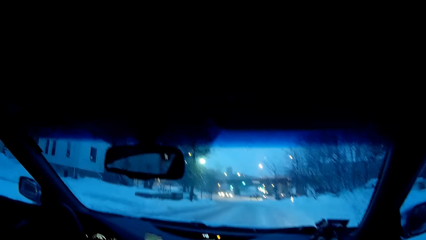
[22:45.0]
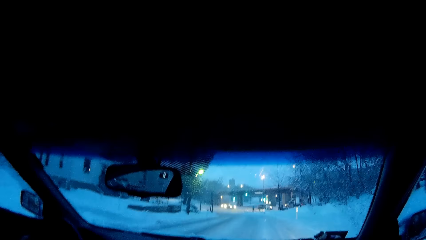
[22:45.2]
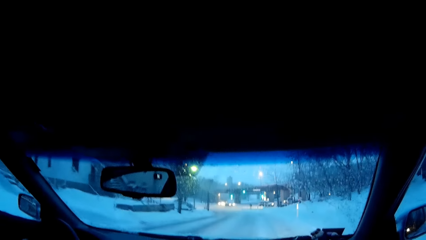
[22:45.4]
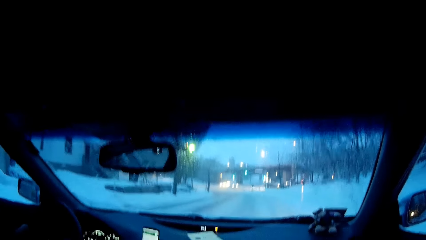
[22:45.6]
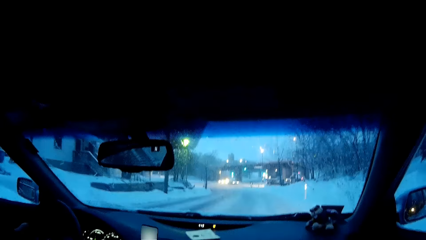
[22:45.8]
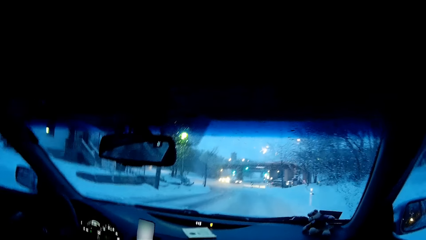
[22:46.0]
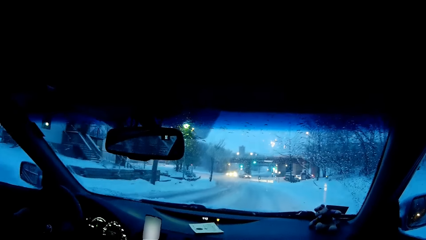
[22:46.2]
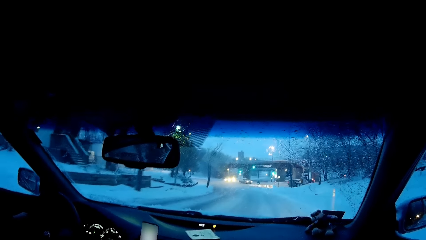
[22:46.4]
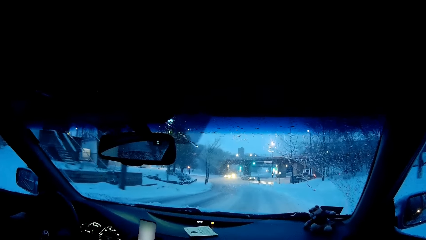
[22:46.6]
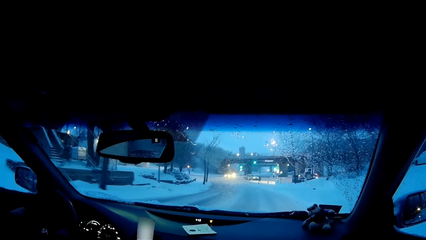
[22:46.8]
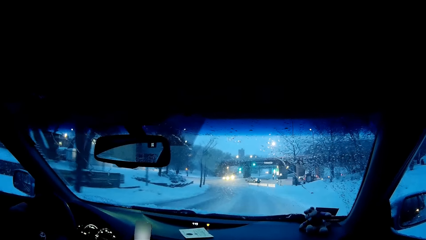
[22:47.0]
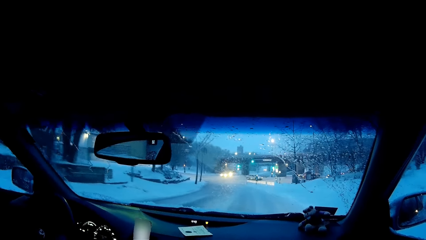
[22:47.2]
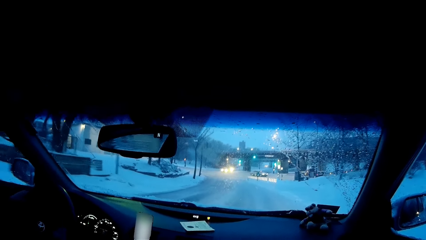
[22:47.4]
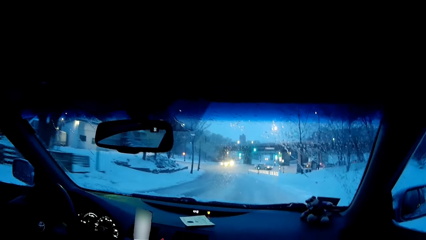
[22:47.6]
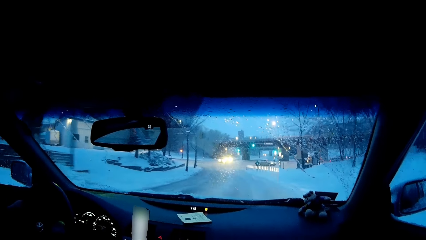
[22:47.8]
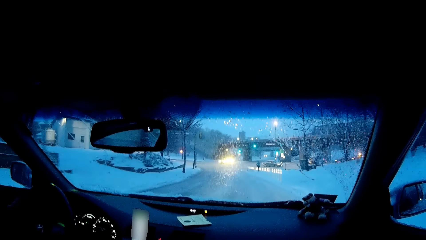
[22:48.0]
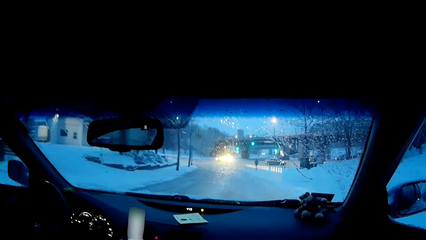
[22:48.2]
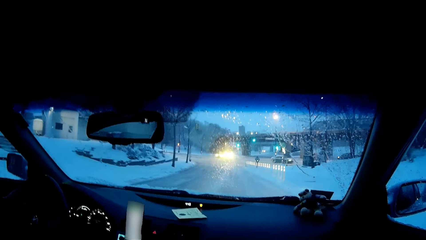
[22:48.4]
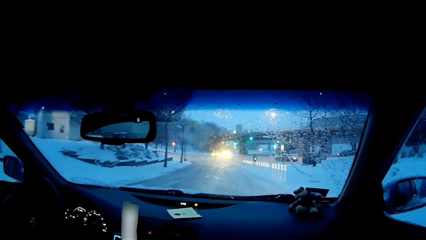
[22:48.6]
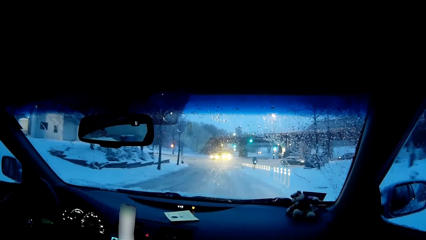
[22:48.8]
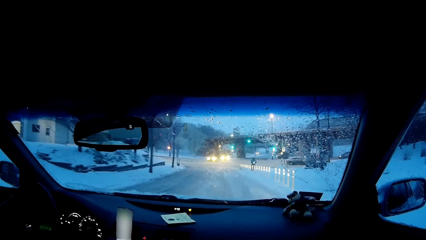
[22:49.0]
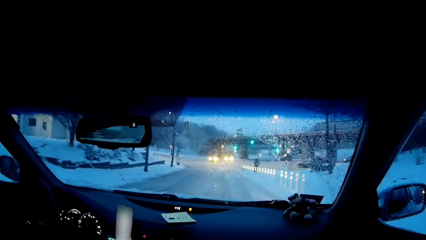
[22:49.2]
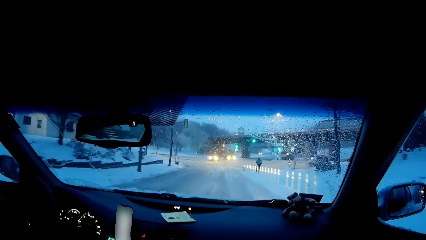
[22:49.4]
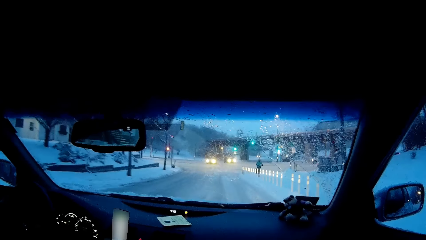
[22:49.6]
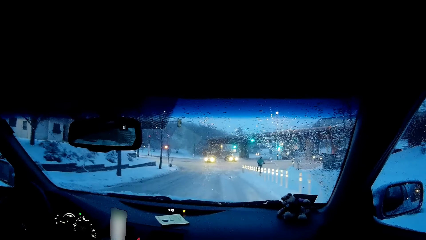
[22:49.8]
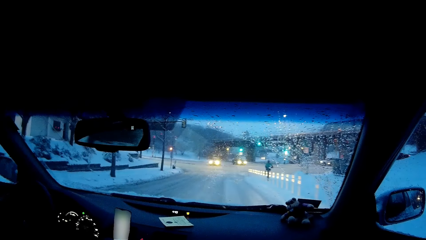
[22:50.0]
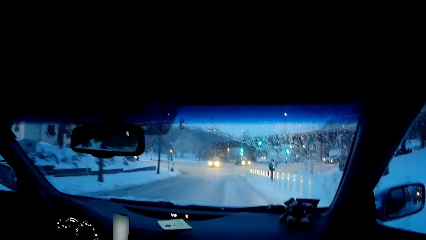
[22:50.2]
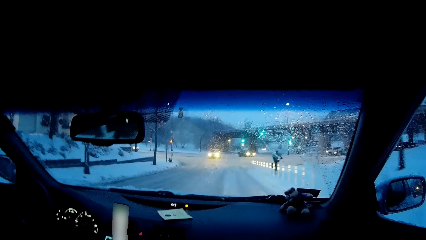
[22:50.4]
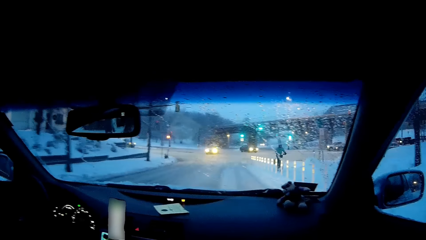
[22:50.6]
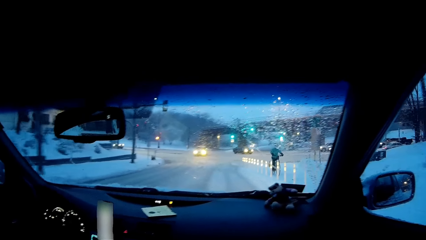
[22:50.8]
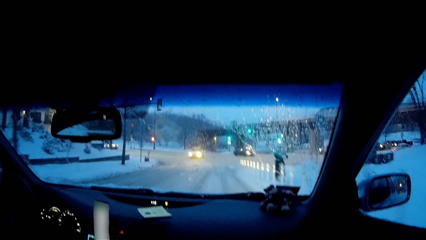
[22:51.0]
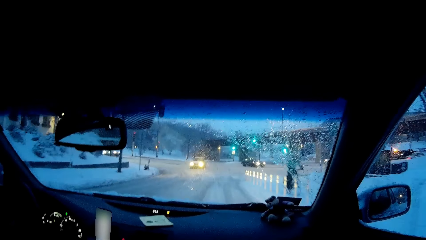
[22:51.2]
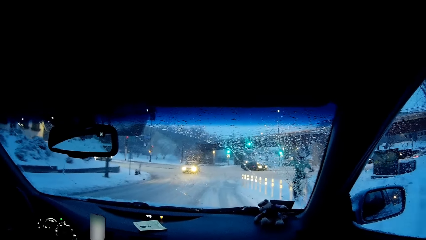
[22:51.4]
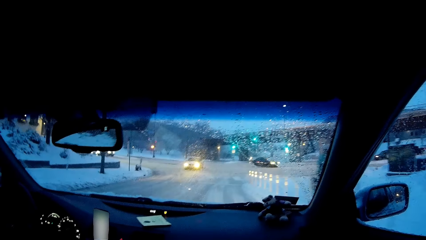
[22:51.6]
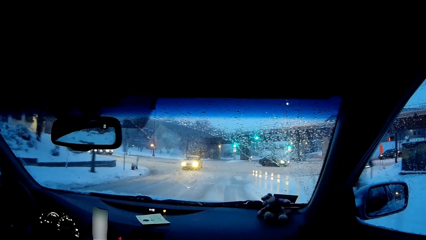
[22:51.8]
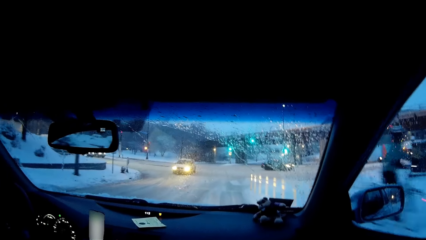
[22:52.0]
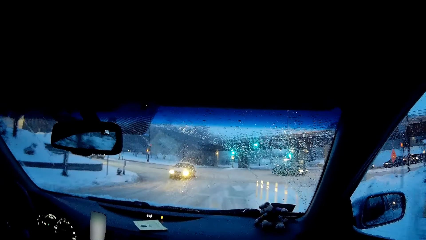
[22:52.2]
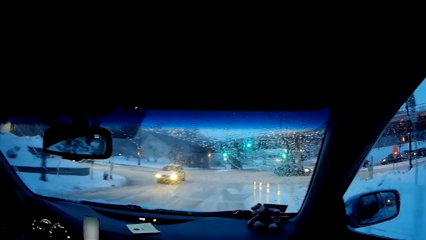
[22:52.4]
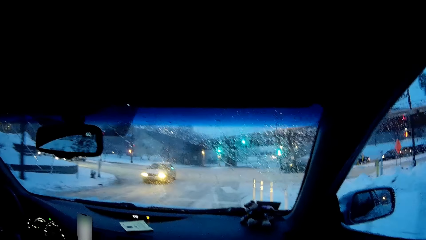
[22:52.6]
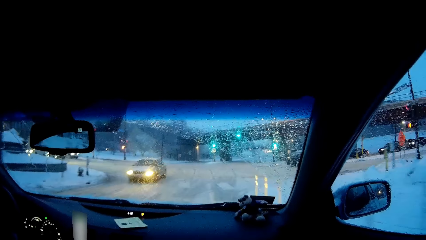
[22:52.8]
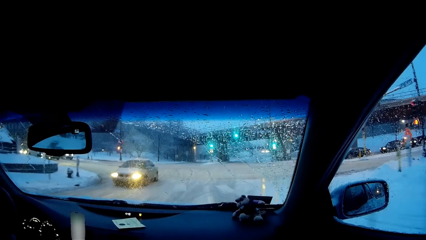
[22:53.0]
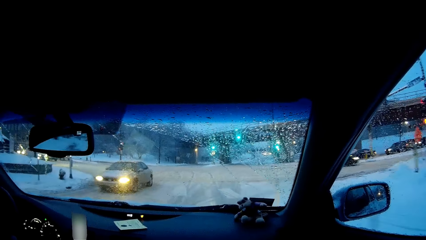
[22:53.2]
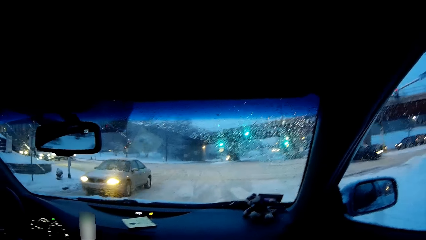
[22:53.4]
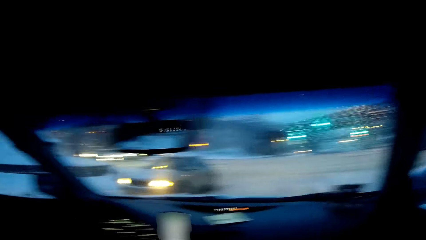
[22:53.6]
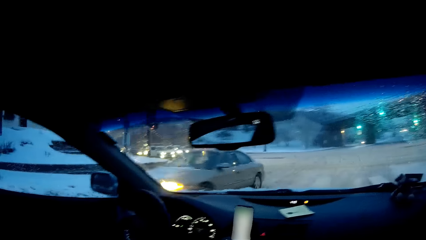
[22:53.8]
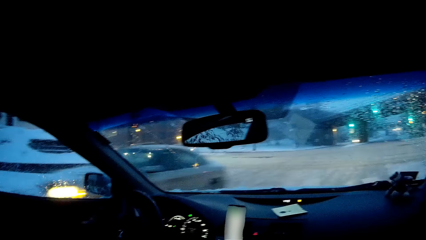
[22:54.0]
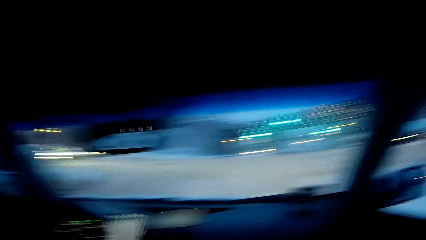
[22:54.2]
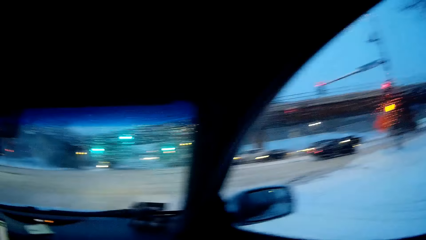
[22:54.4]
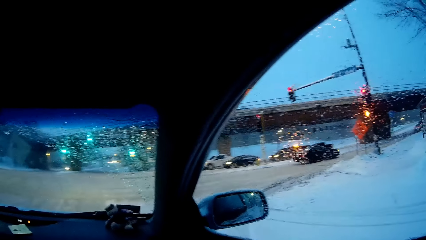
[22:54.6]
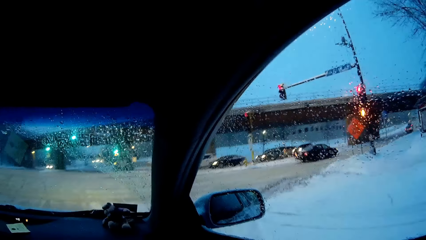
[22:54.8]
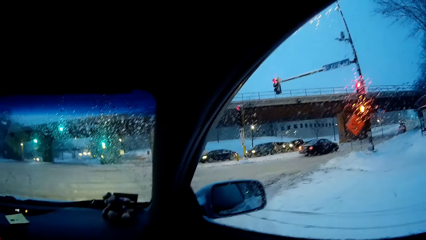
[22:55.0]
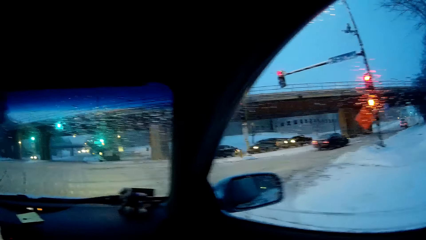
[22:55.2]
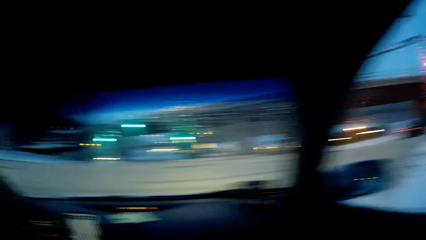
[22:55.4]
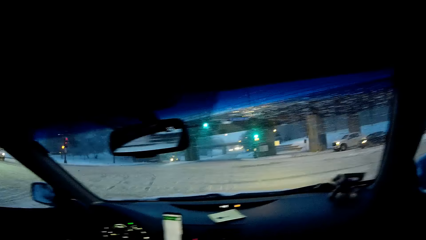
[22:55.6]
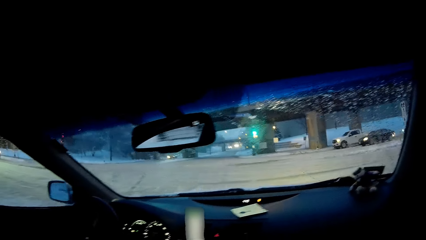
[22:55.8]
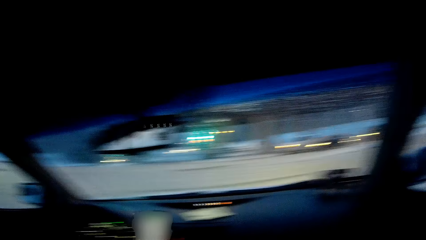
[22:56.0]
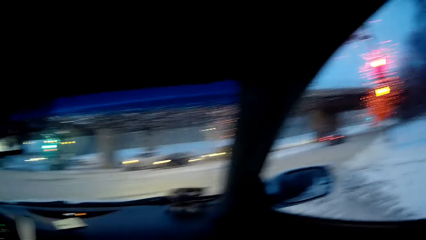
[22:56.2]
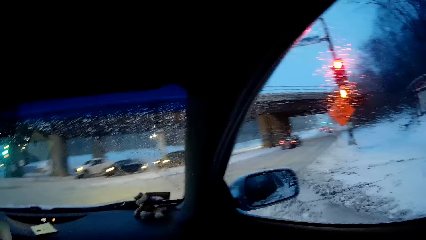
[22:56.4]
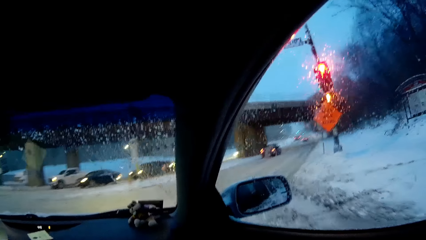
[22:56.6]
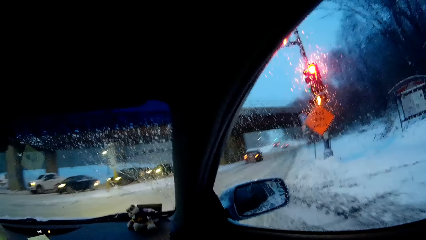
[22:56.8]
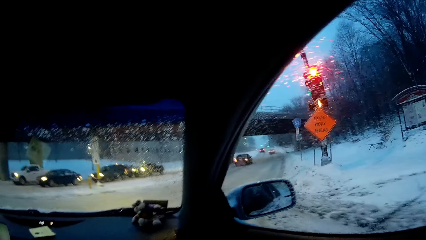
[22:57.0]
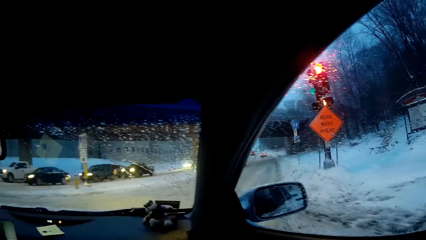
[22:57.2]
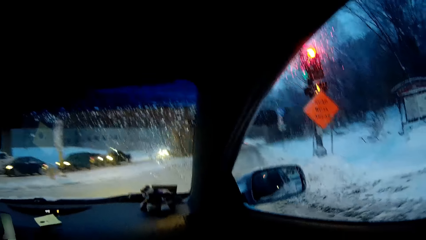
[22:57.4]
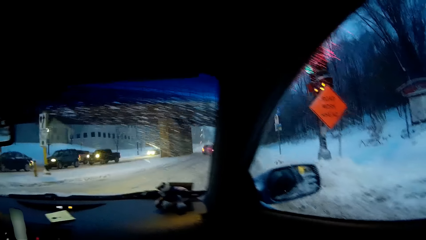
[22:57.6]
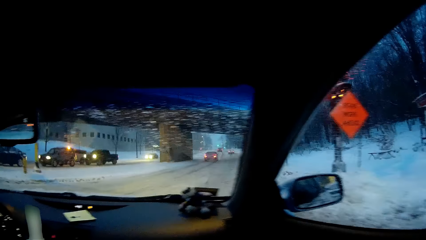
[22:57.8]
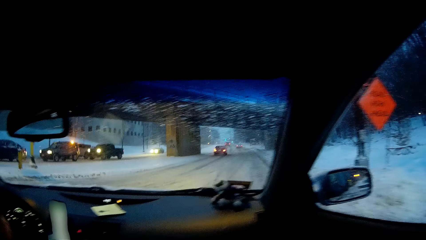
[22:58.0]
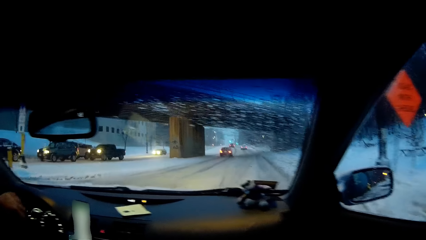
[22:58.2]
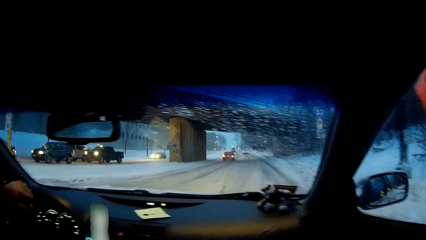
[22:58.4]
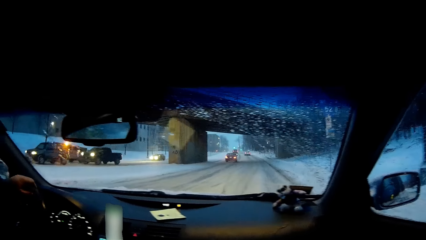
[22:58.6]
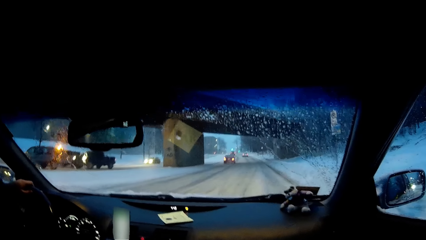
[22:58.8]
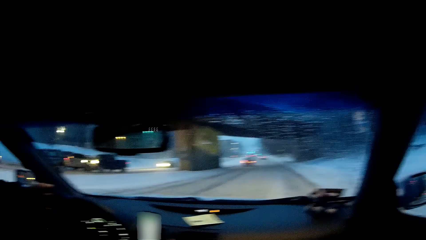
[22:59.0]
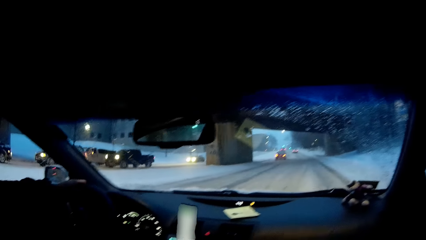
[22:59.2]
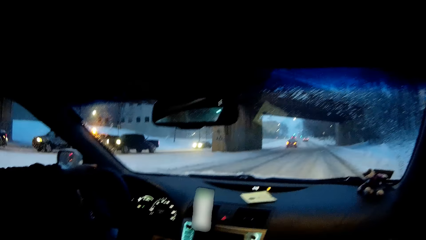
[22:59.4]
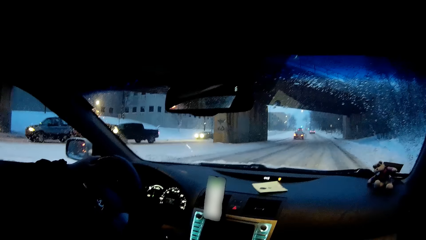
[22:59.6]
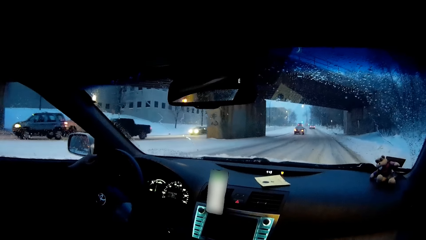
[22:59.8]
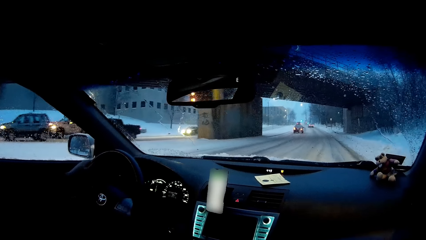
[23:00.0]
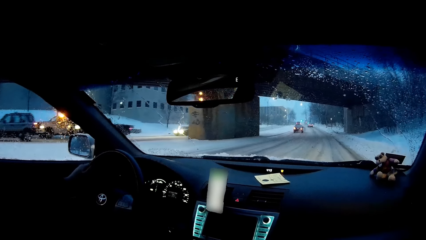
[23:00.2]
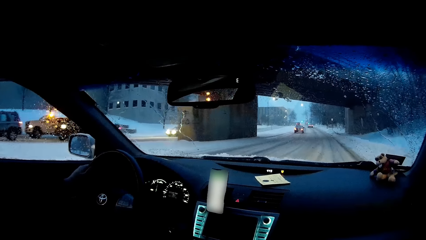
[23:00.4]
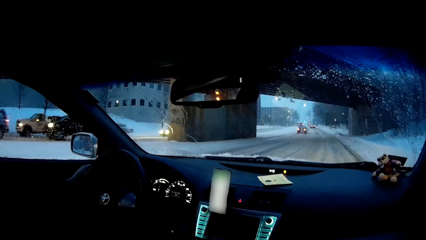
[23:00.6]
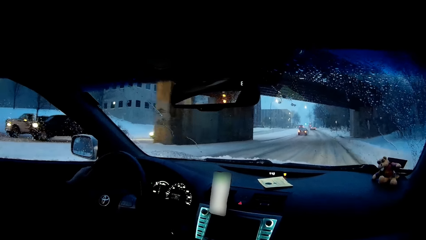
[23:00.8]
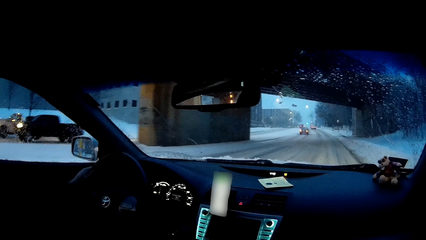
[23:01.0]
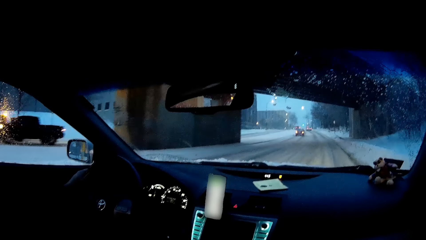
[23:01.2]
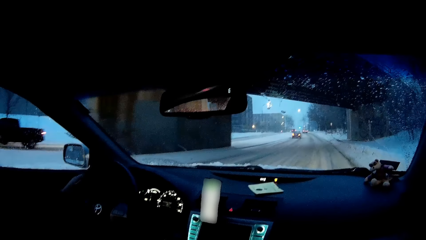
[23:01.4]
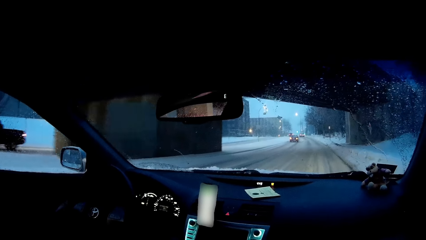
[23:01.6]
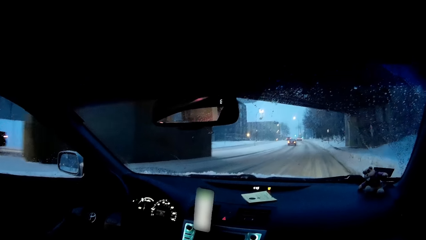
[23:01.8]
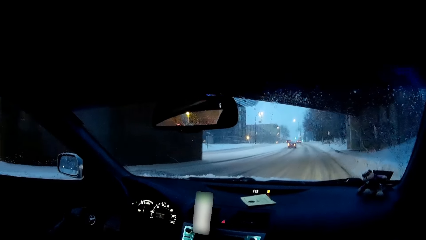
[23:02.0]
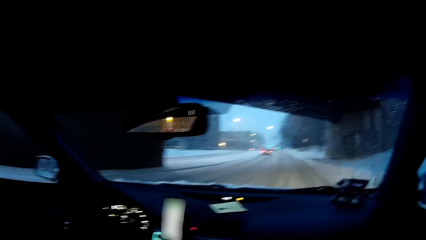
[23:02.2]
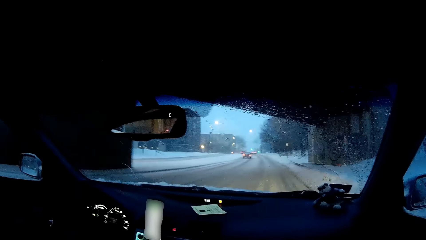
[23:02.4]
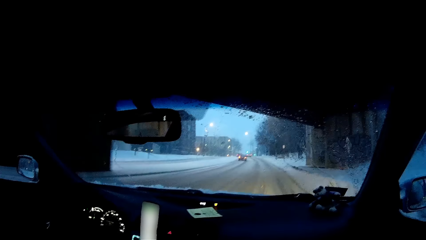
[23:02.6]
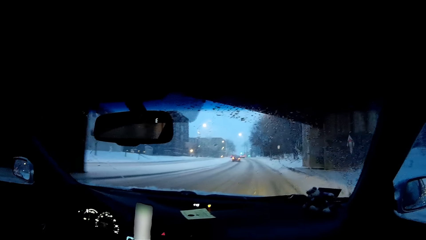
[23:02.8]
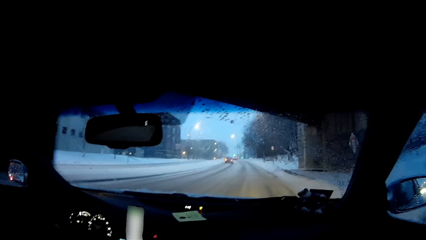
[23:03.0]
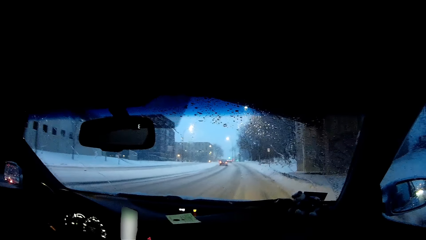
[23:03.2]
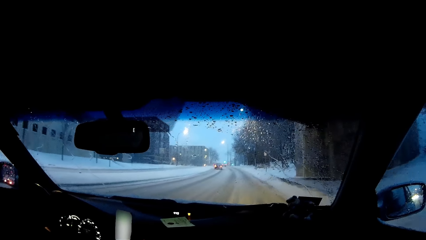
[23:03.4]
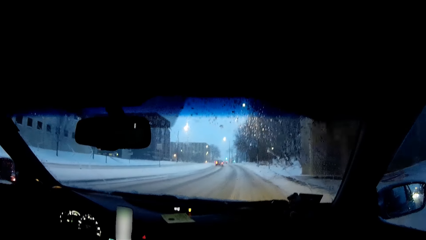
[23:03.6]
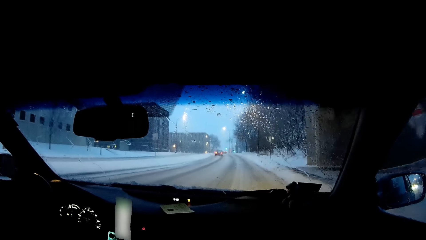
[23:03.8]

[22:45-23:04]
The camera wearer turns his head.
